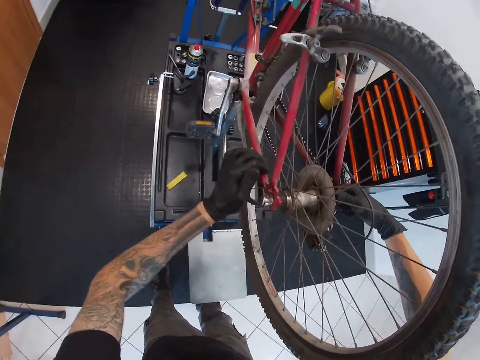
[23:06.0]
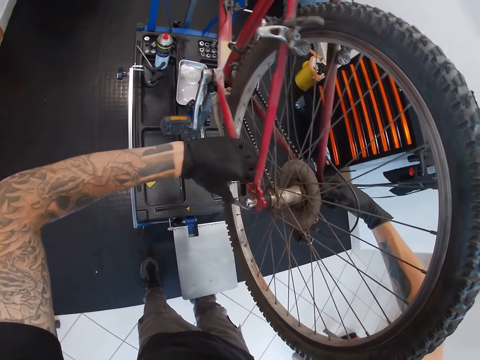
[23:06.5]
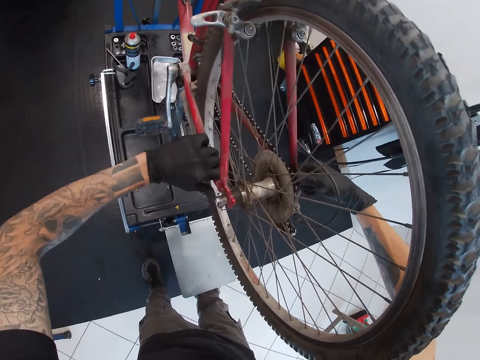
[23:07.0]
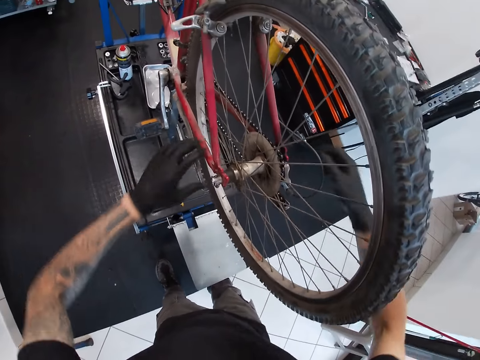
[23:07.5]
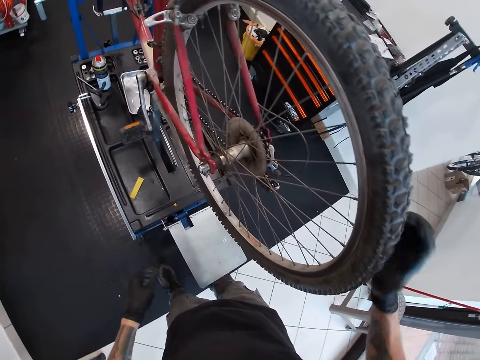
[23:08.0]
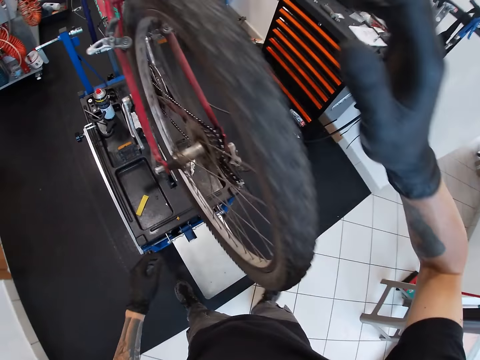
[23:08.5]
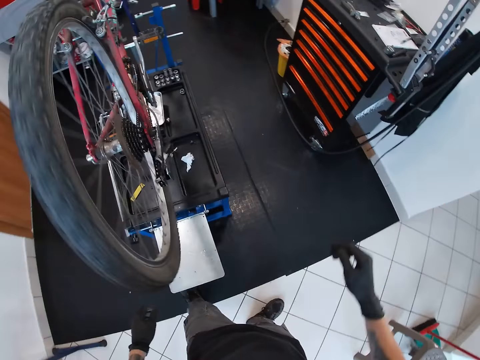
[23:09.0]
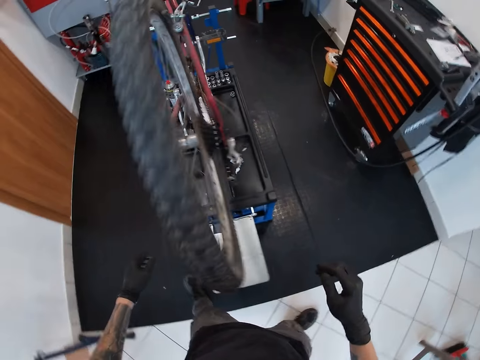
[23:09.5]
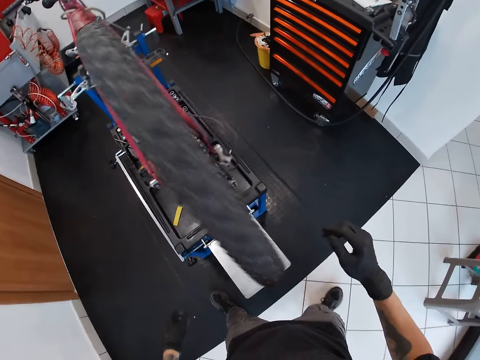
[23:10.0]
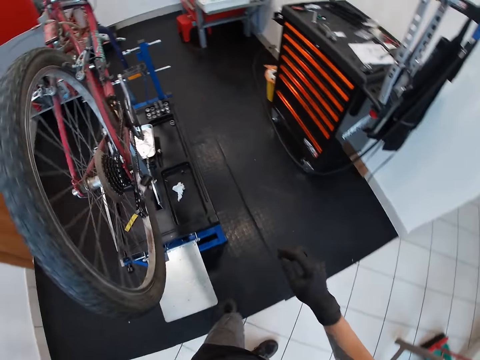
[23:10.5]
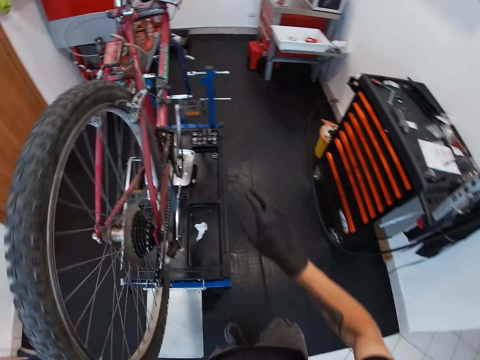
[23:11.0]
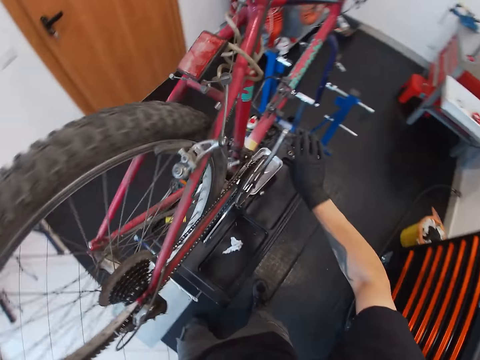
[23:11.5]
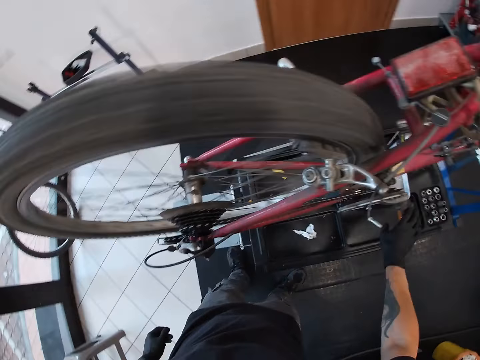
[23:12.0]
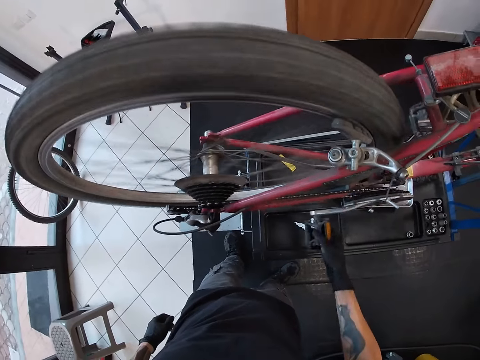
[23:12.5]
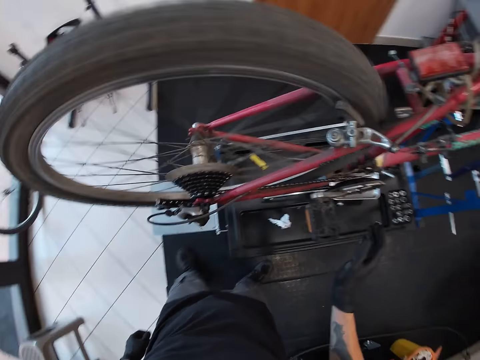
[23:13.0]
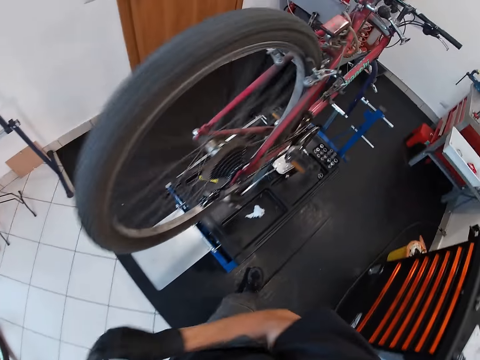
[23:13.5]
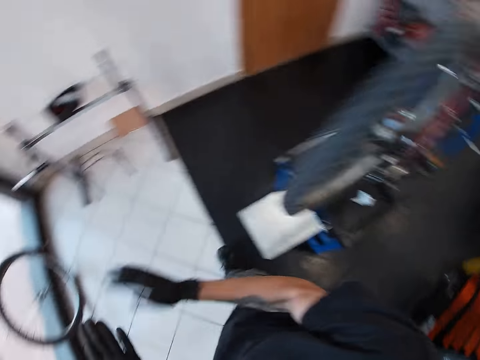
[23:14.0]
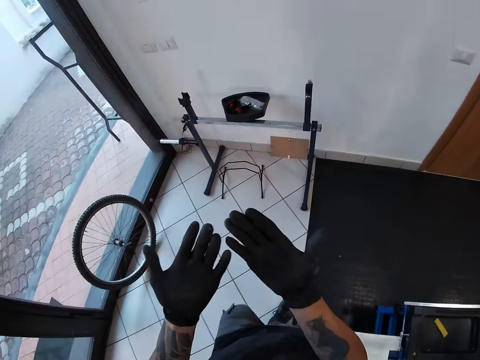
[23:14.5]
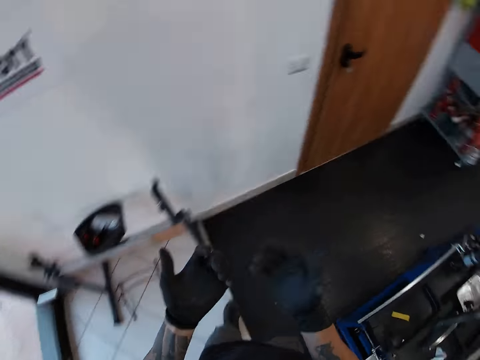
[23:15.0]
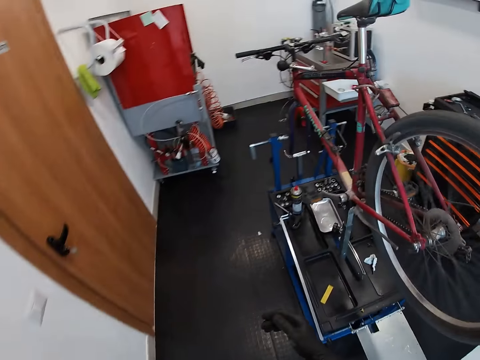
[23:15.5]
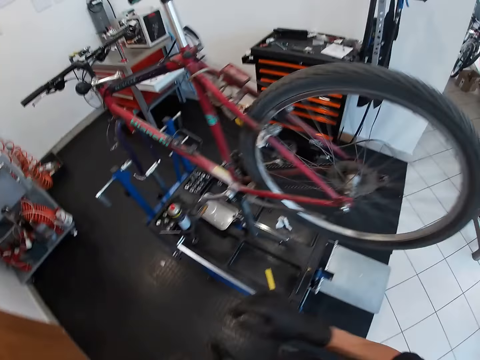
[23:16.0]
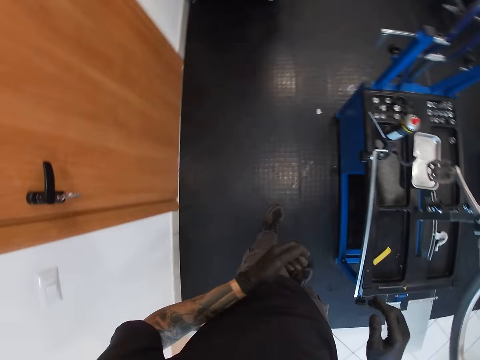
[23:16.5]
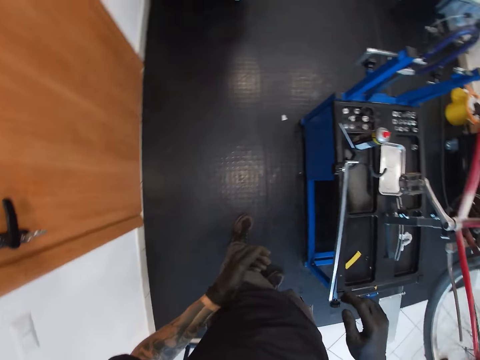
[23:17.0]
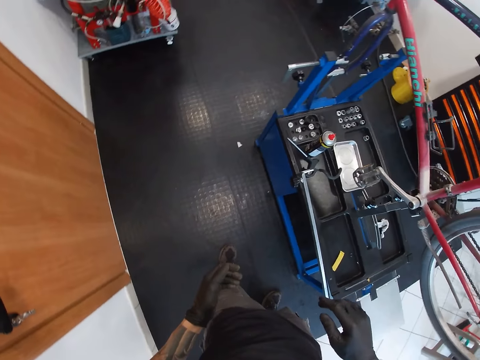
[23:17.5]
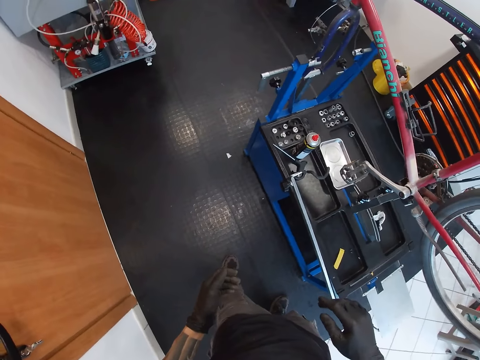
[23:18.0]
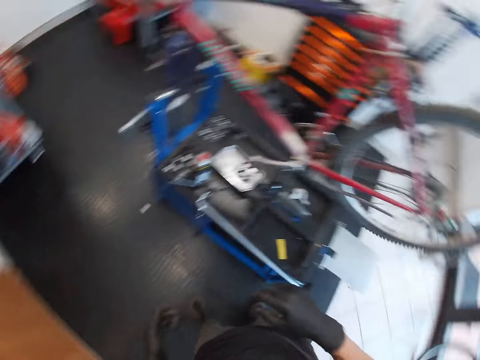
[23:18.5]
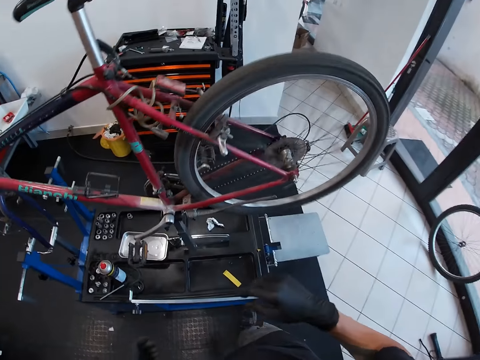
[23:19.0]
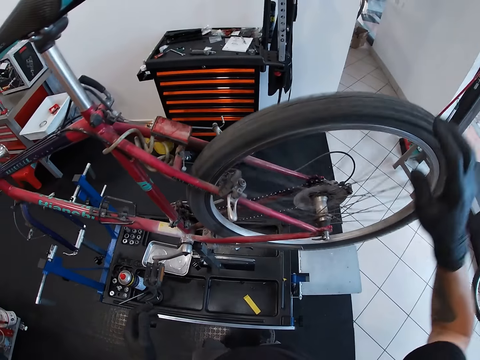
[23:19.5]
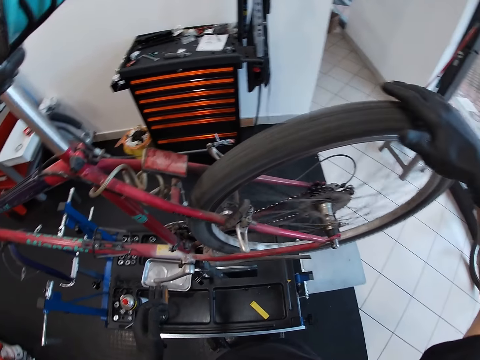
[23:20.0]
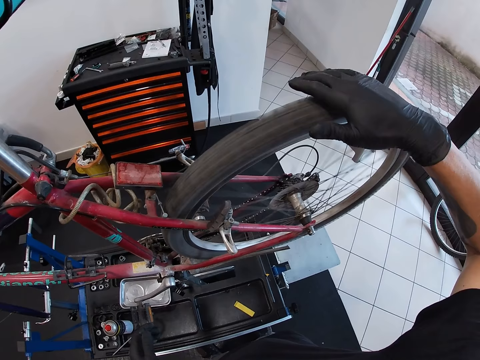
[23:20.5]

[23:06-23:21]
The camera wearer spins the bicycle tire with his right gloved hand. He rotates a pedal of the bicycle with his right gloved hand. He walks.

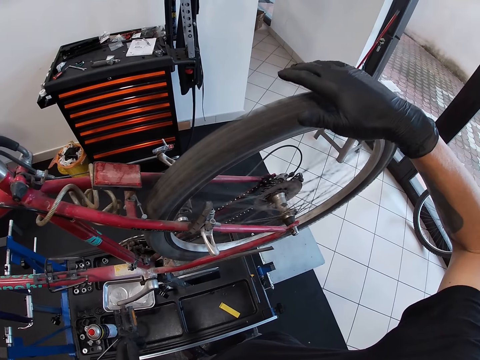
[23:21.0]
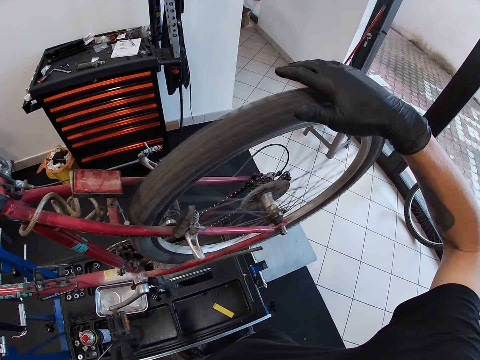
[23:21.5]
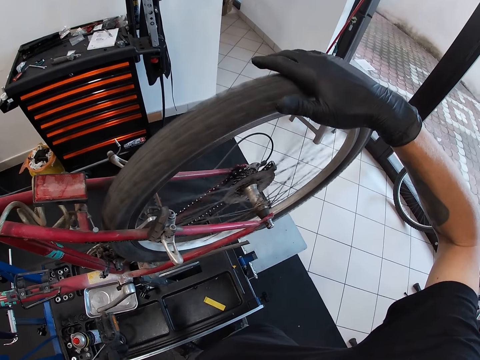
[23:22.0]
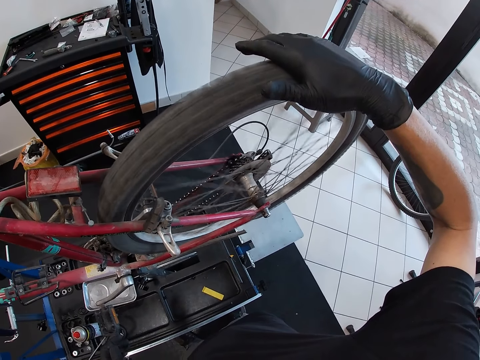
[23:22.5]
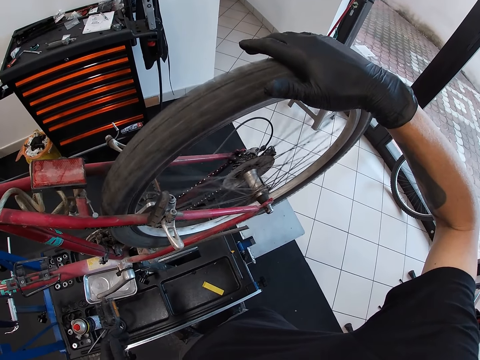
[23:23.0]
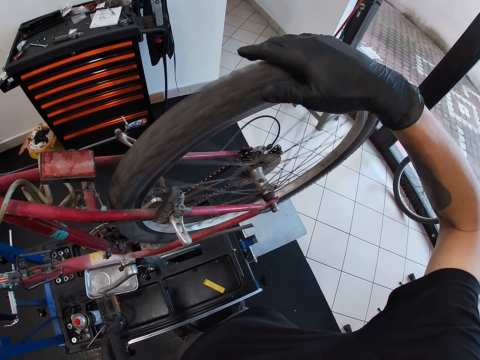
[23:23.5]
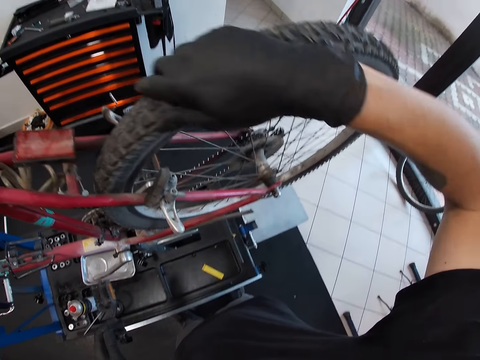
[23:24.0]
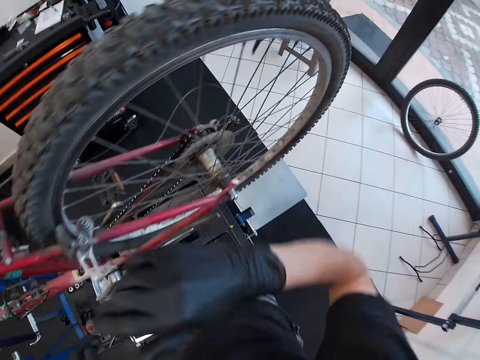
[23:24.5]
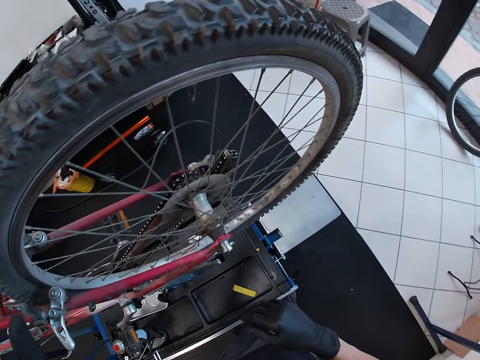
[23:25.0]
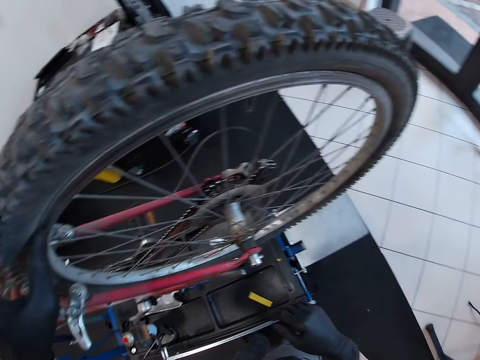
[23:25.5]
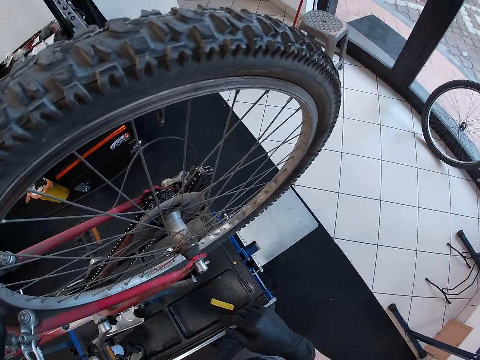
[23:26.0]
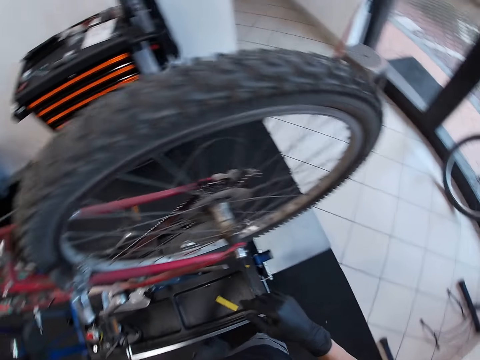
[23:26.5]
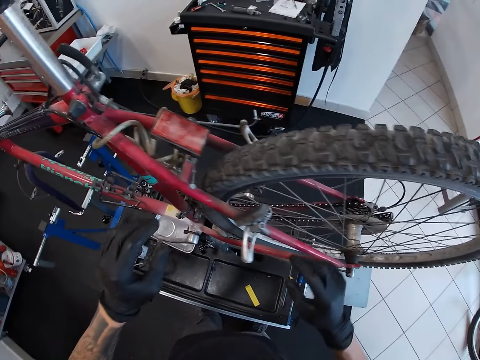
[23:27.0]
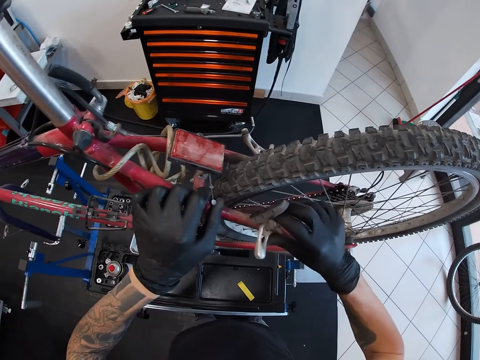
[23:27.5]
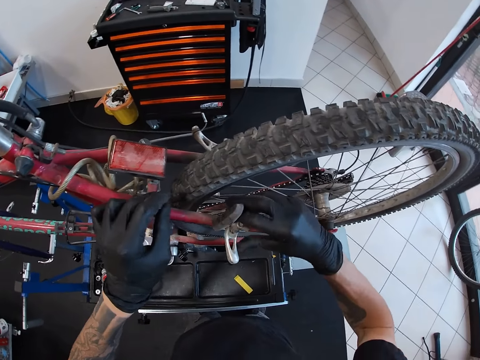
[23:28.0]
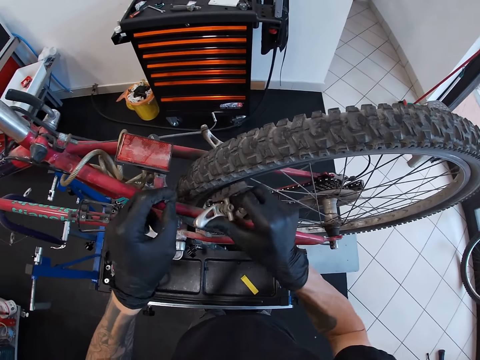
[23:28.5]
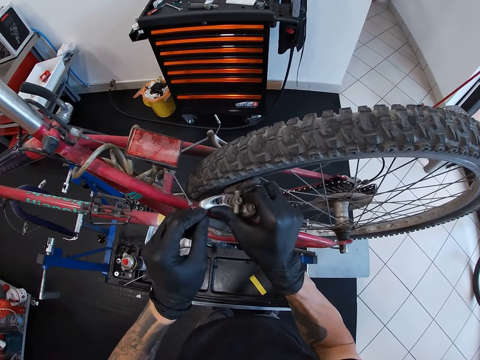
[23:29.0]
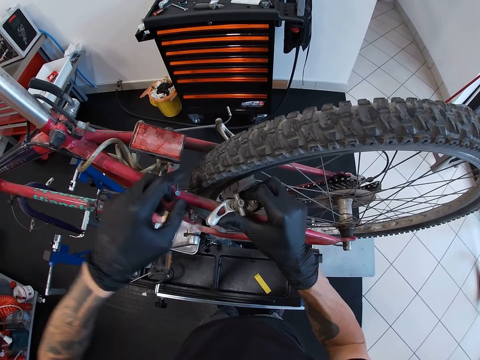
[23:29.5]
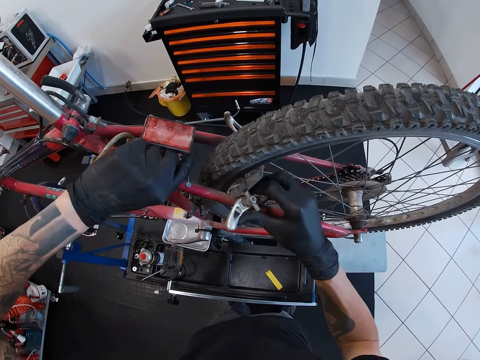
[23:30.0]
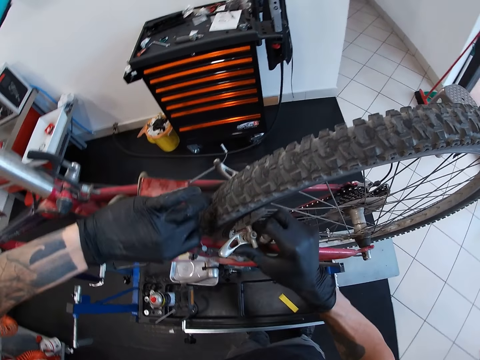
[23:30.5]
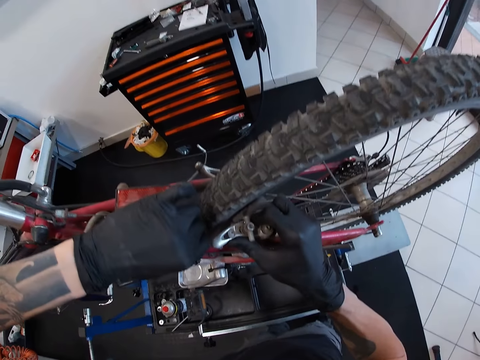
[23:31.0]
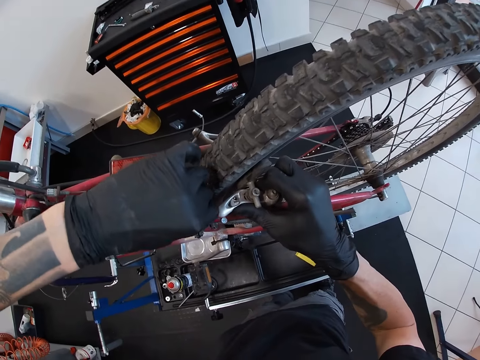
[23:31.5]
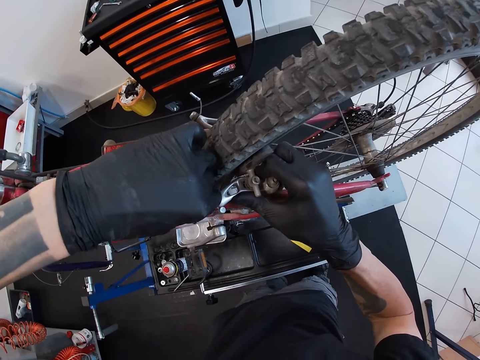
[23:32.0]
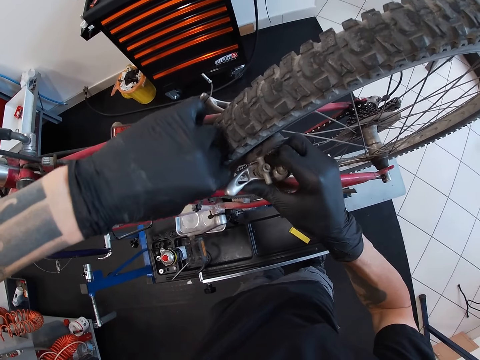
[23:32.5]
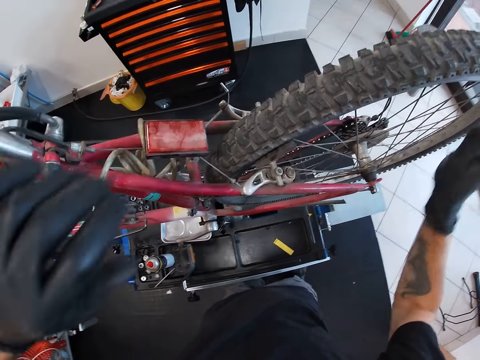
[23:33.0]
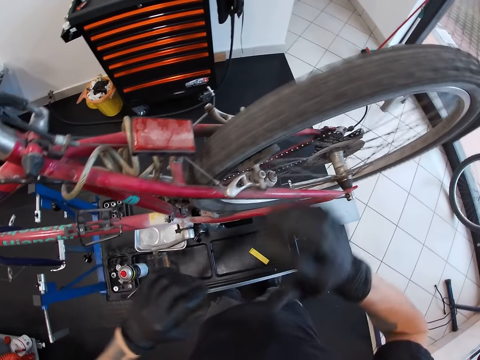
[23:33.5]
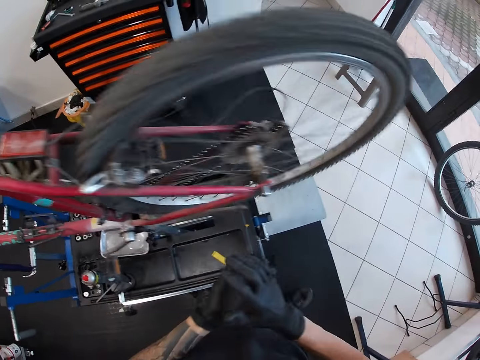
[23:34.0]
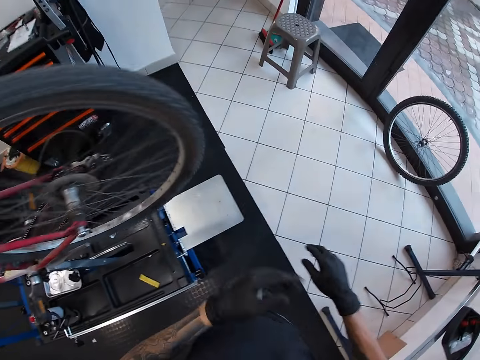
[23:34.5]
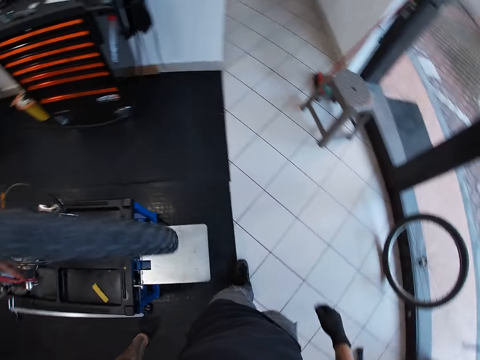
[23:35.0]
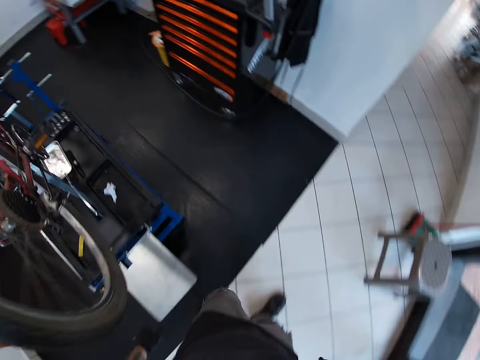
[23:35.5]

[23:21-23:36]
The camera wearer holds the bicycle tire with his right gloved hand. He holds a rear brake of the bicycle with his right gloved hand. He holds a rear brake cable of the bicycle with his left gloved hand. He connects the rear brake cable to the rear brake with both gloved hands. He spins the bicycle tire with his right gloved hand. He walks.
